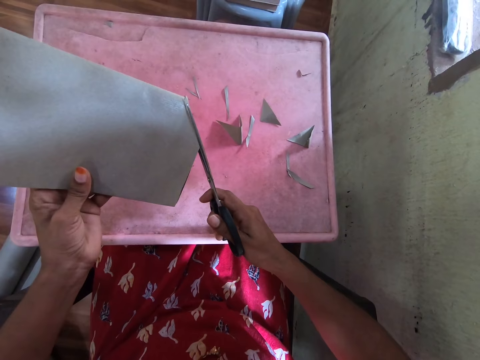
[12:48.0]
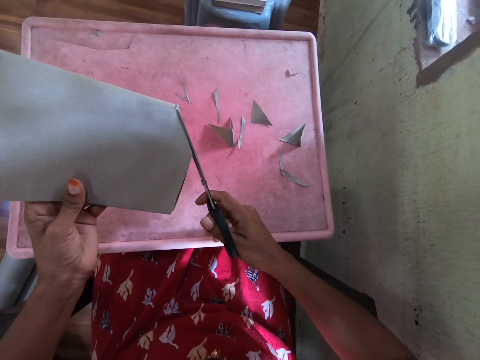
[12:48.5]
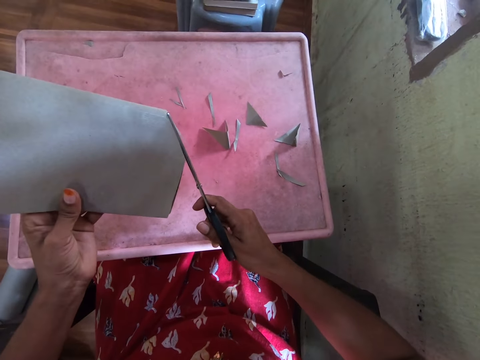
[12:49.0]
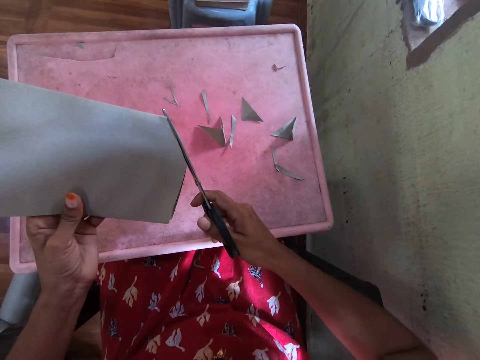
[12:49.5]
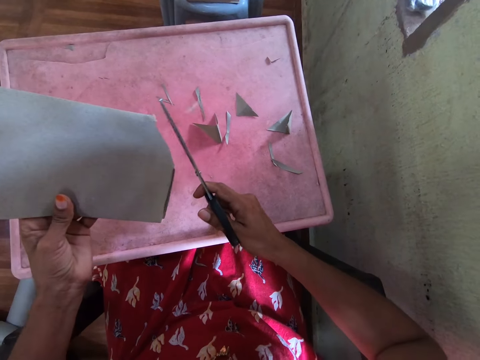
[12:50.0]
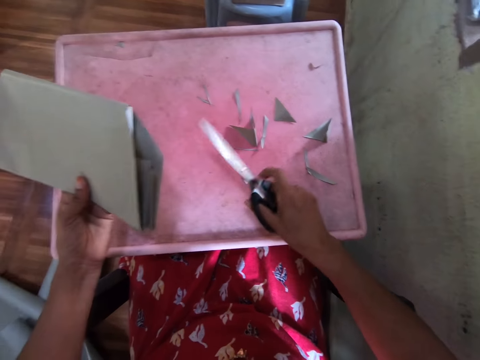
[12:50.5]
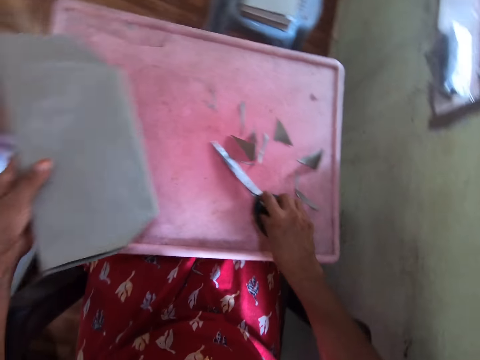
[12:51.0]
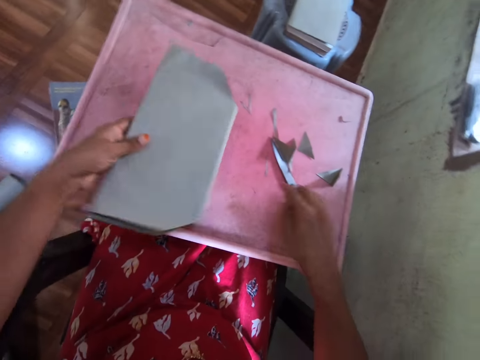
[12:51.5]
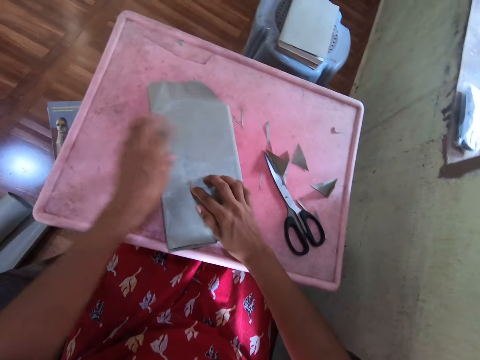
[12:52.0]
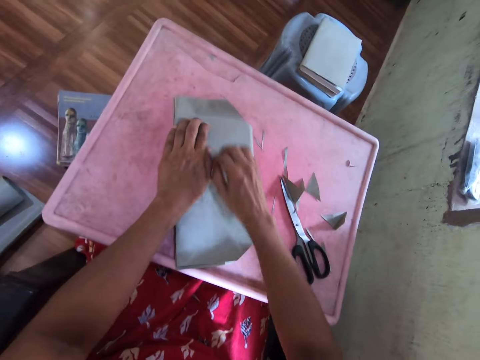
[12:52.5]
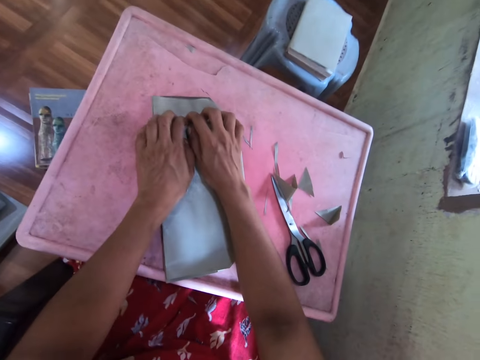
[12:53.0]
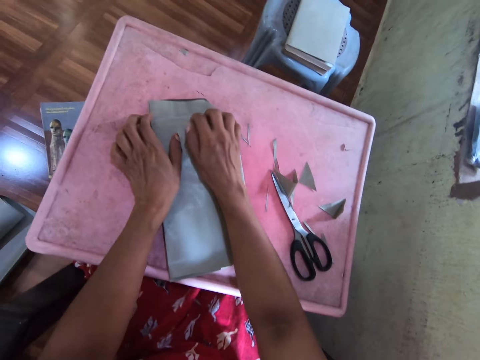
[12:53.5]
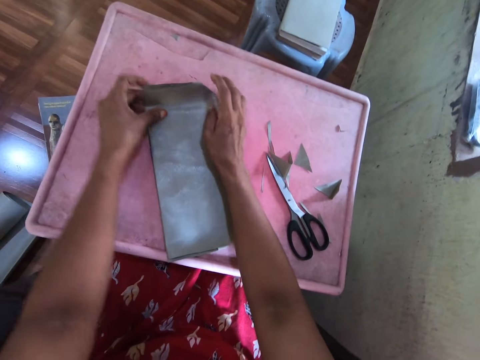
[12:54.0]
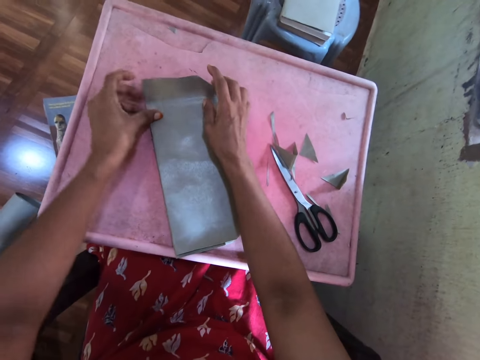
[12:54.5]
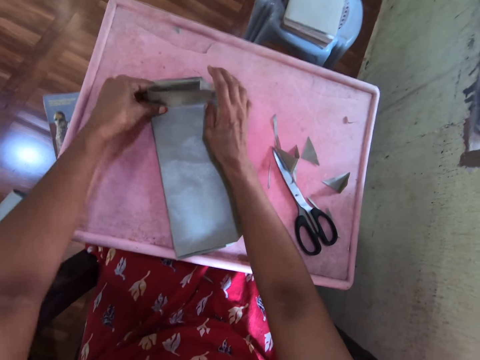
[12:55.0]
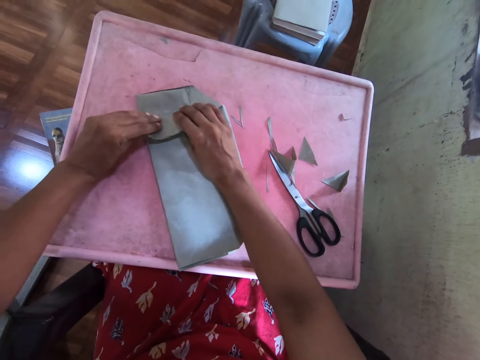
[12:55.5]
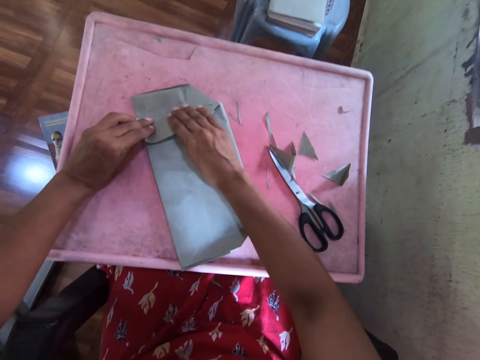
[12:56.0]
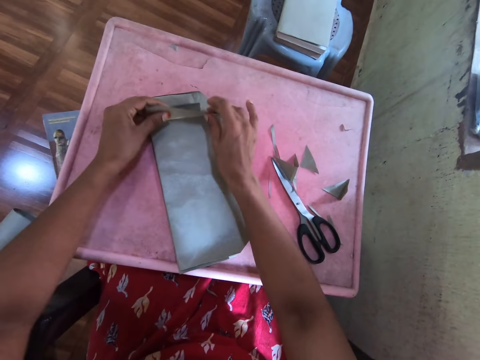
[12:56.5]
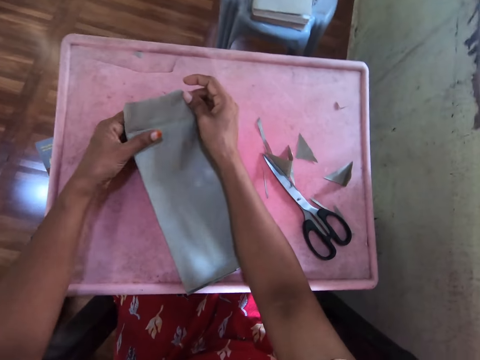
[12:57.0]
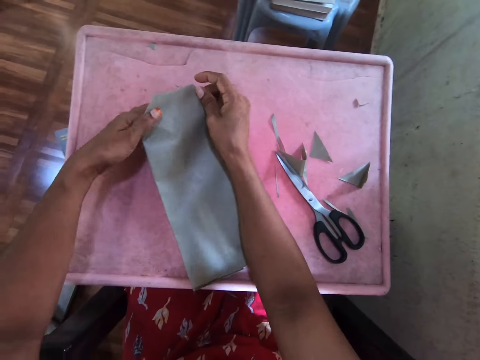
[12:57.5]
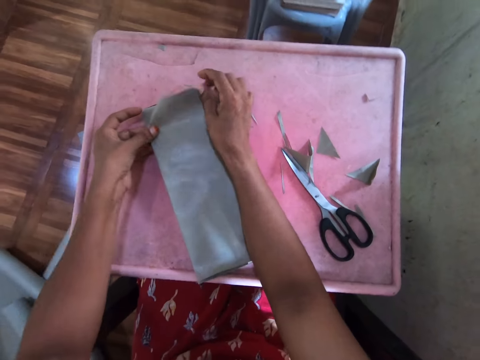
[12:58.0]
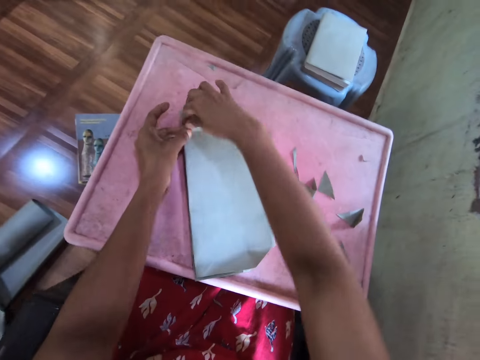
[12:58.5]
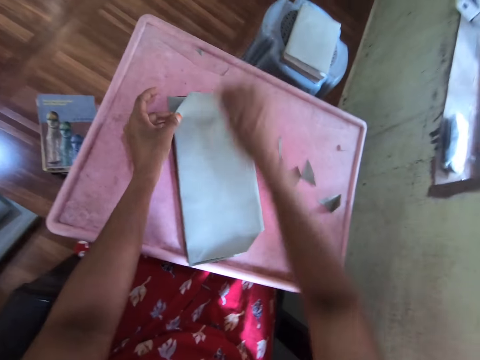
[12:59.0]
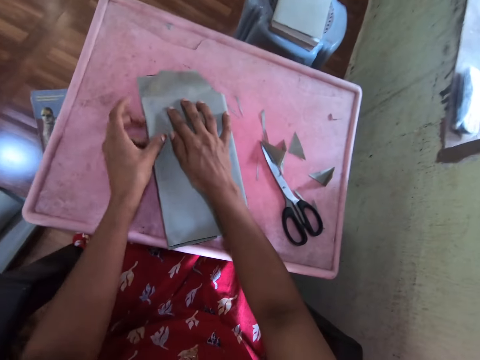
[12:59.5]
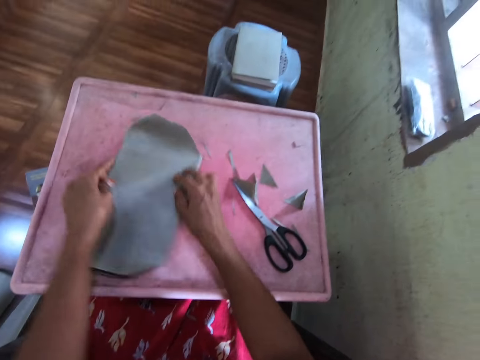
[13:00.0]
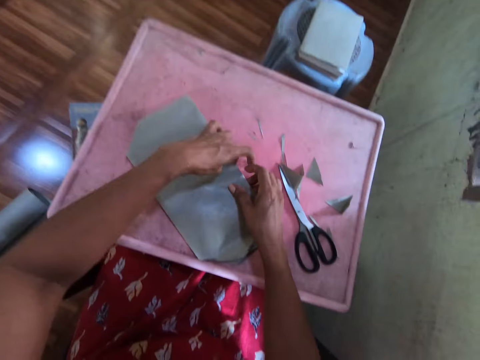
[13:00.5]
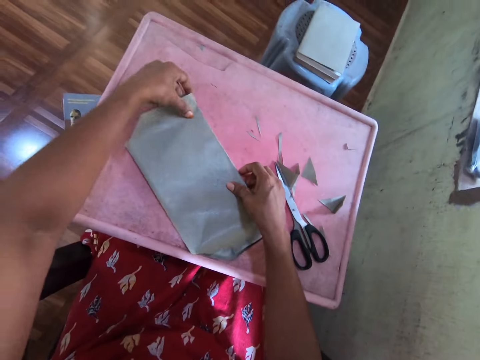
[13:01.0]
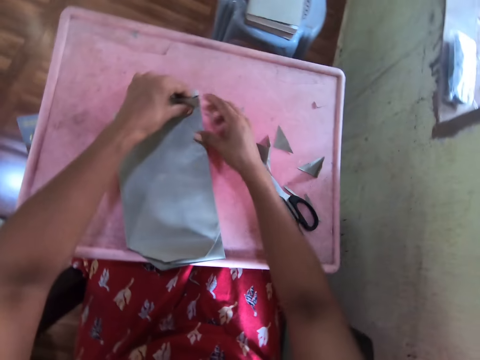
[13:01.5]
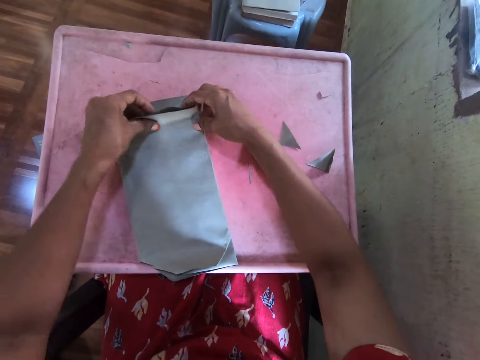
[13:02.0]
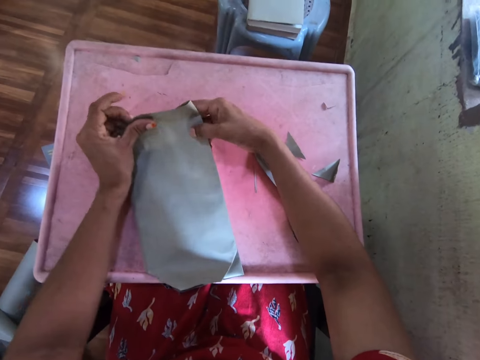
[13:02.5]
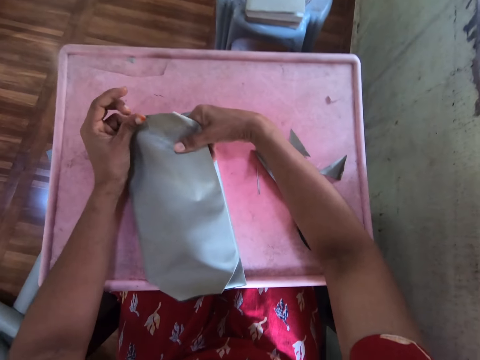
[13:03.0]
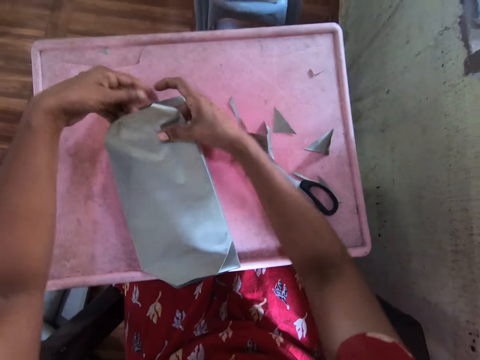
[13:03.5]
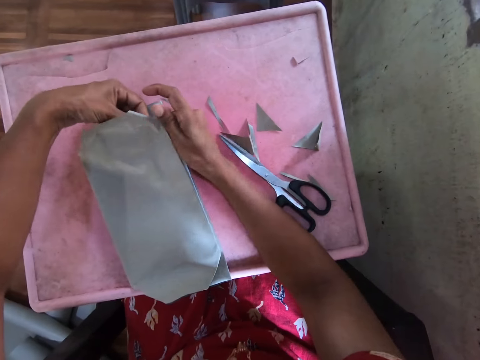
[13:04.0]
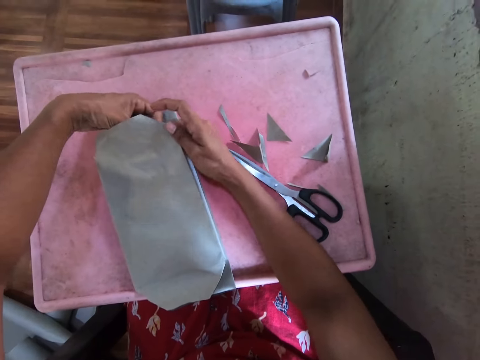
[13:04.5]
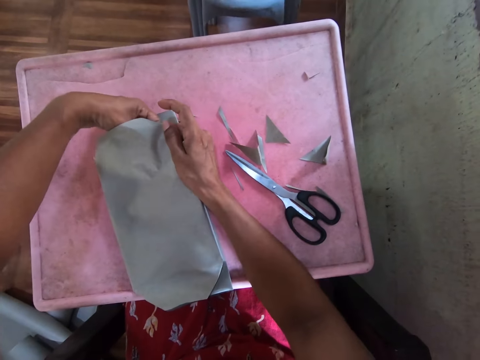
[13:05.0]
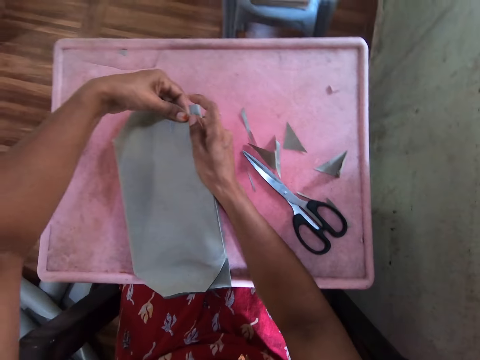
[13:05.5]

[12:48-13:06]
The camera wearer places the pair of scissors in her right hand on the table. She places the paper and the book in her left hand on the table. She touches the paper on the book with her right hand. She rubs the paper on the book with both hands. She folds the paper. She wraps the paper on the book with both hands. She turns the book. She folds the paper.

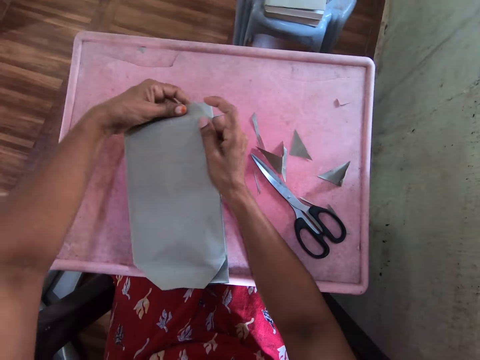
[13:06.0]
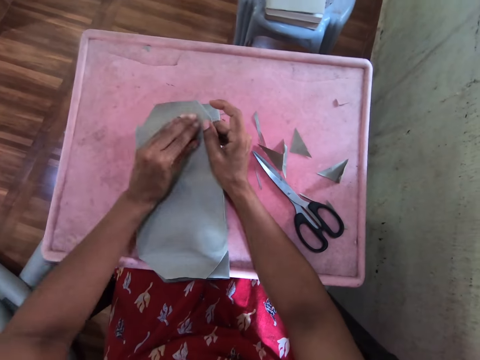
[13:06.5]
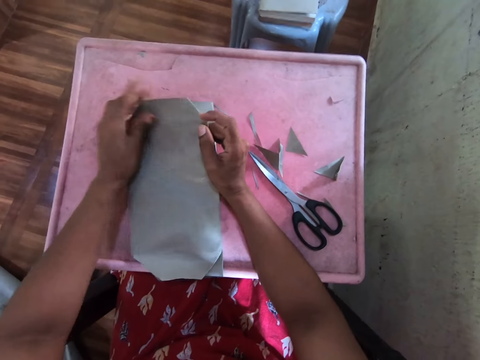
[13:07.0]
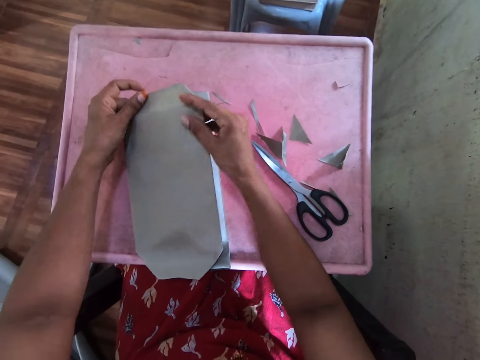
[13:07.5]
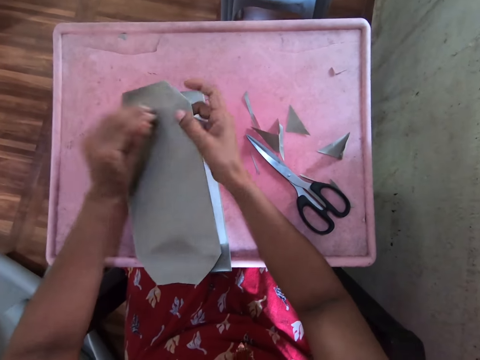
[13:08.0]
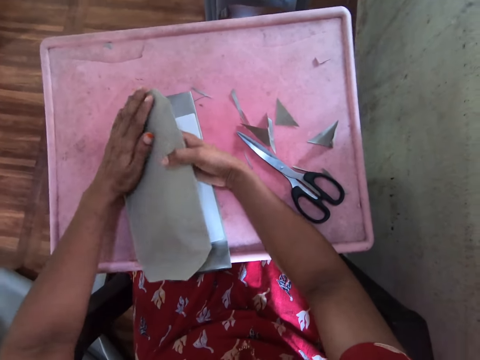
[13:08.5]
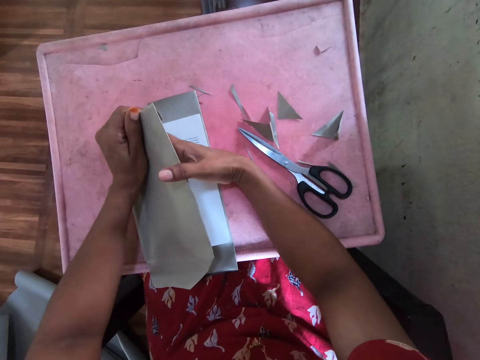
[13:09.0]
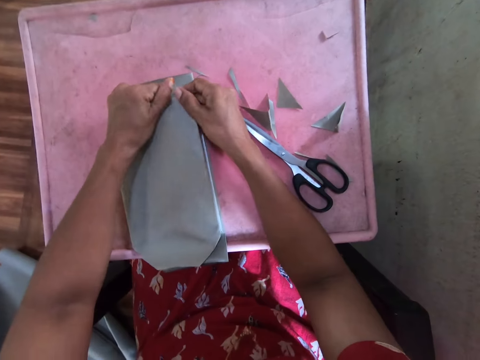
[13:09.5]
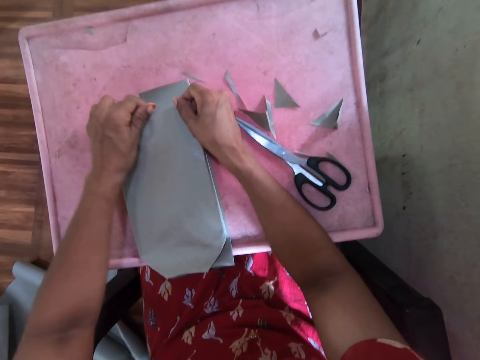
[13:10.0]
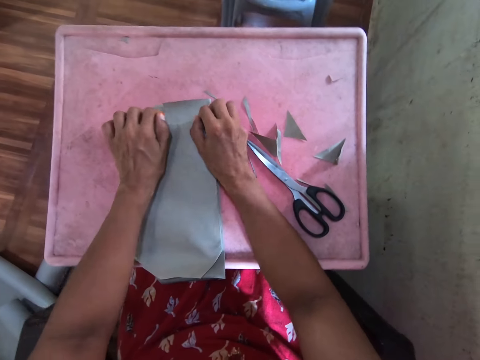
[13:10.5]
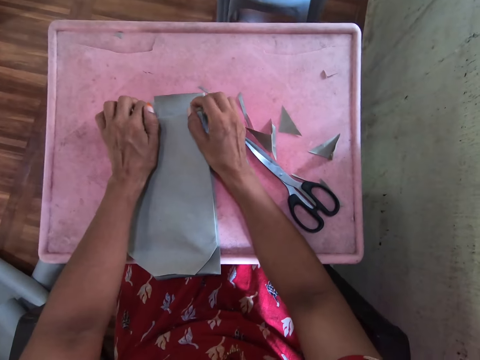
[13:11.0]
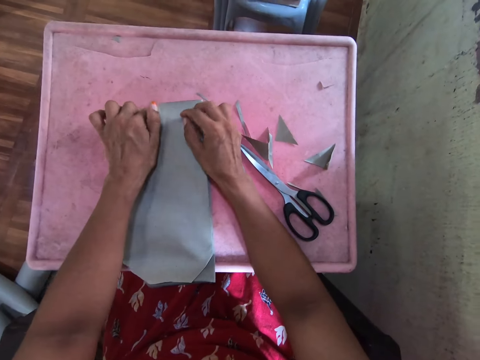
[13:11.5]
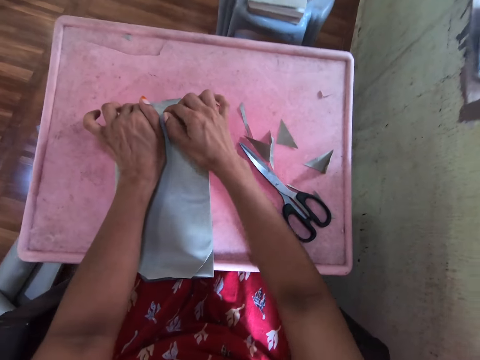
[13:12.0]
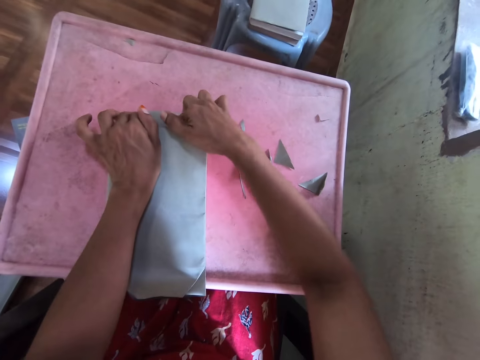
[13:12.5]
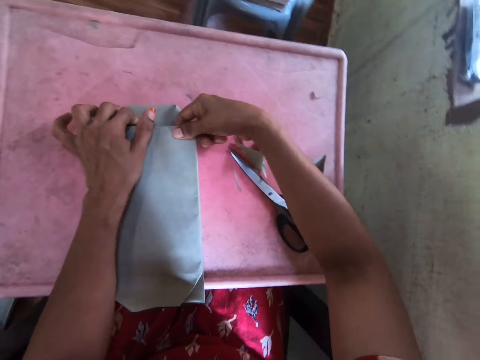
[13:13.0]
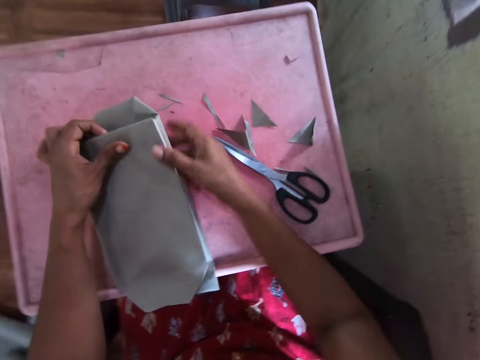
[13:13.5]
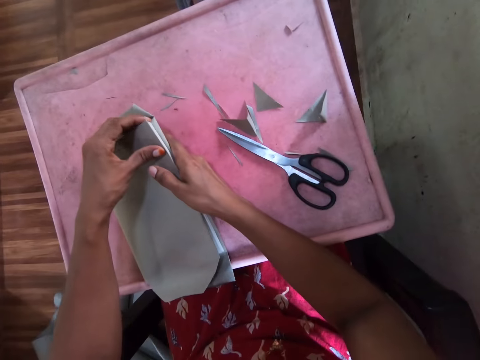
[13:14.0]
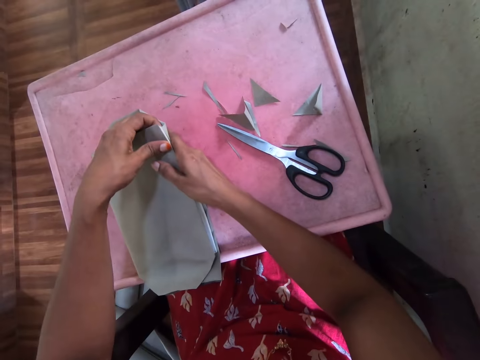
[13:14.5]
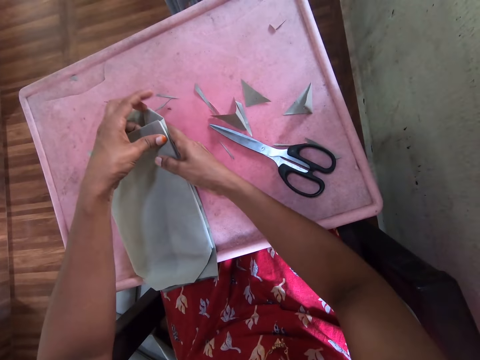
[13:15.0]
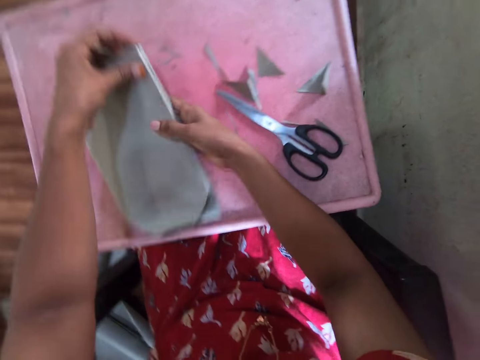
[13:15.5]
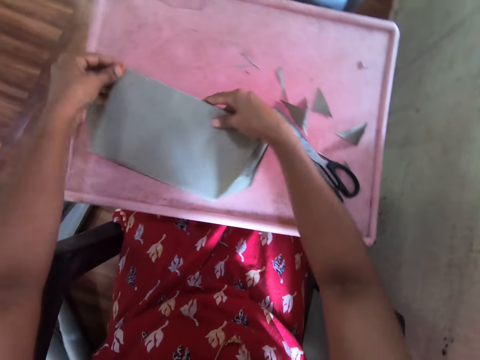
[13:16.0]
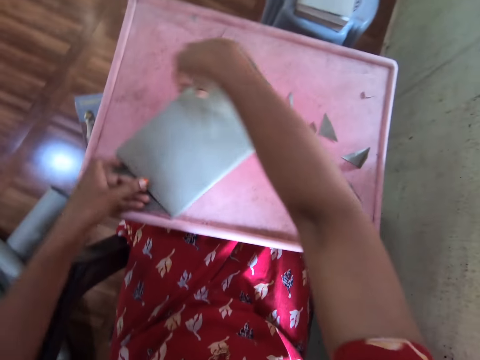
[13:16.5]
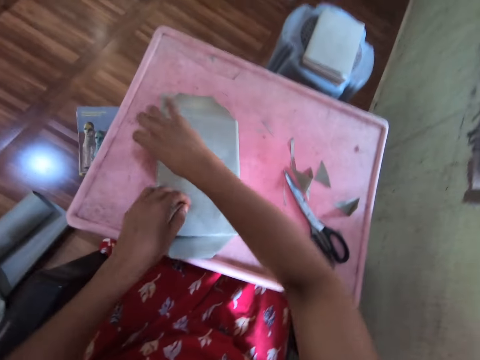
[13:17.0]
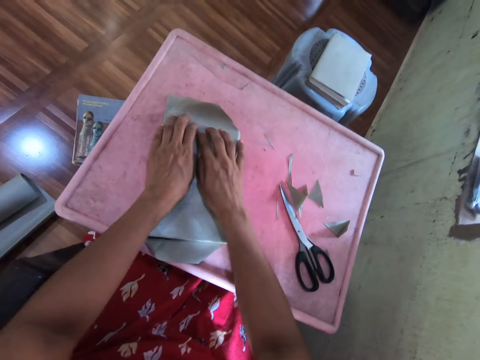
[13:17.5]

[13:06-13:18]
The camera wearer turns the book.
